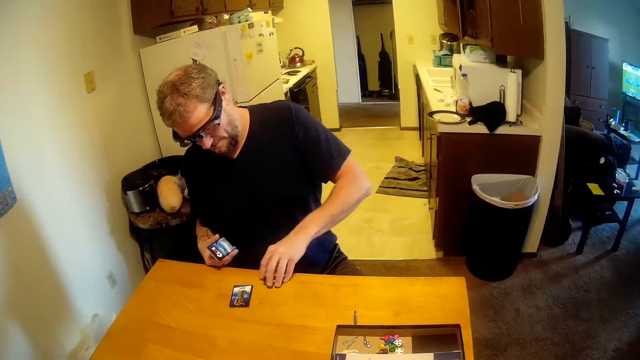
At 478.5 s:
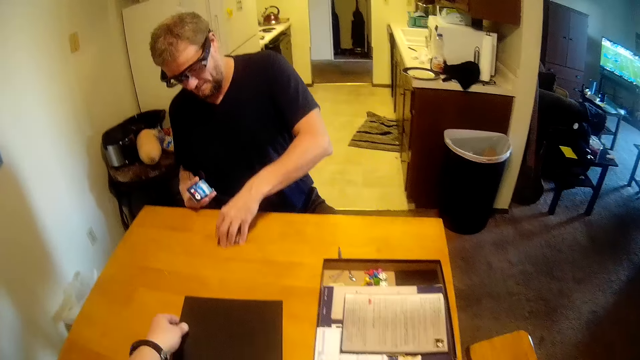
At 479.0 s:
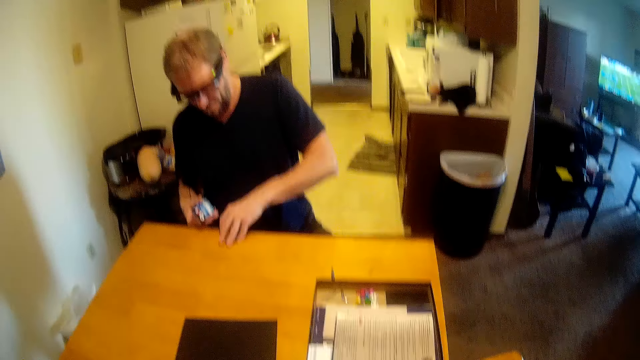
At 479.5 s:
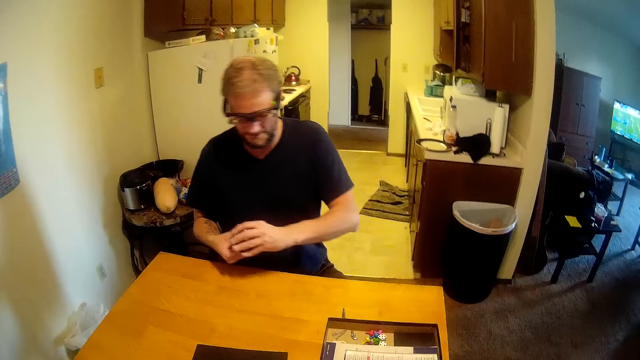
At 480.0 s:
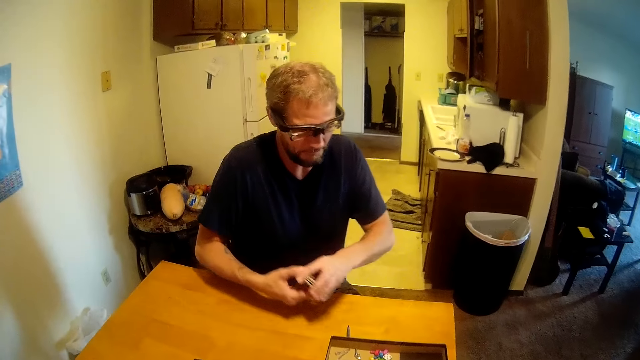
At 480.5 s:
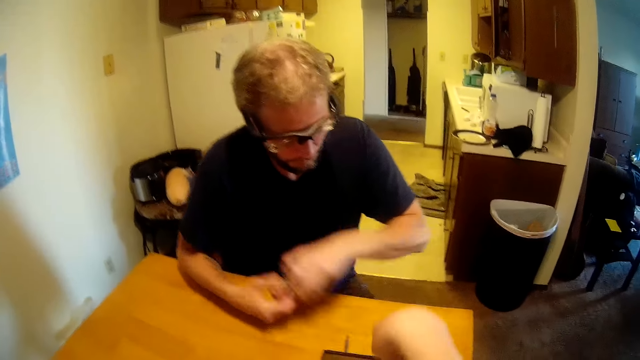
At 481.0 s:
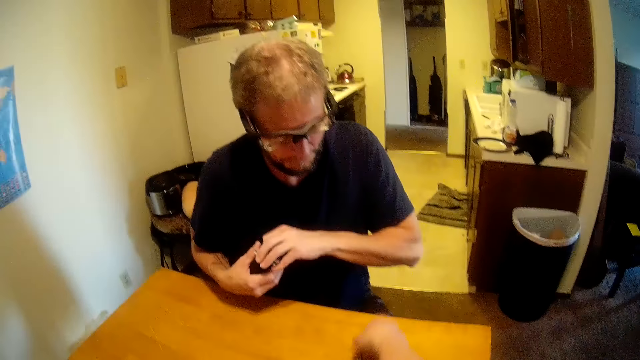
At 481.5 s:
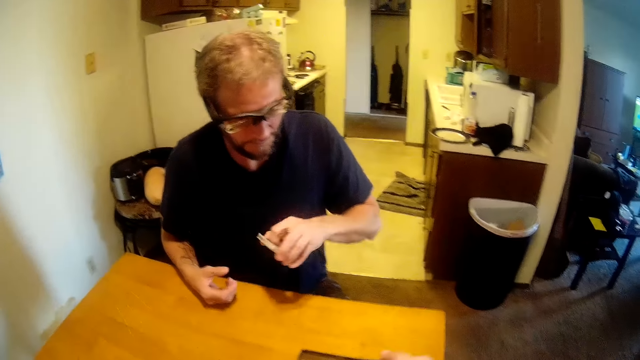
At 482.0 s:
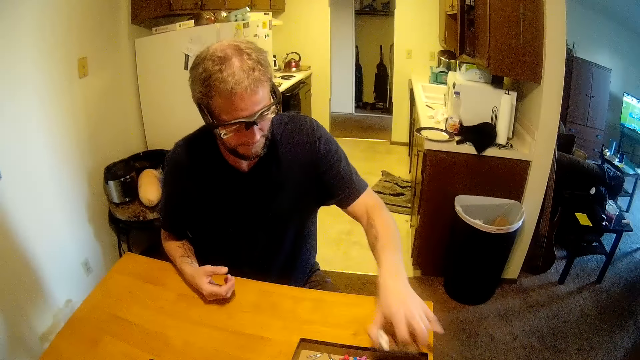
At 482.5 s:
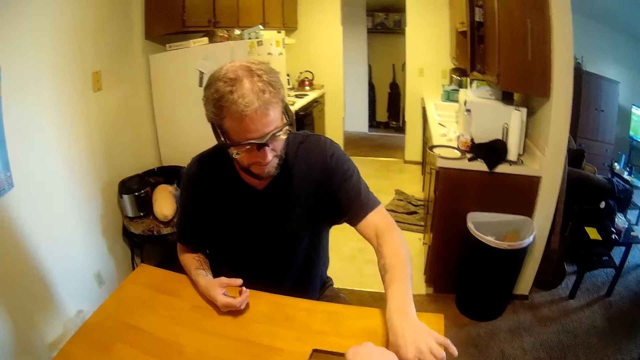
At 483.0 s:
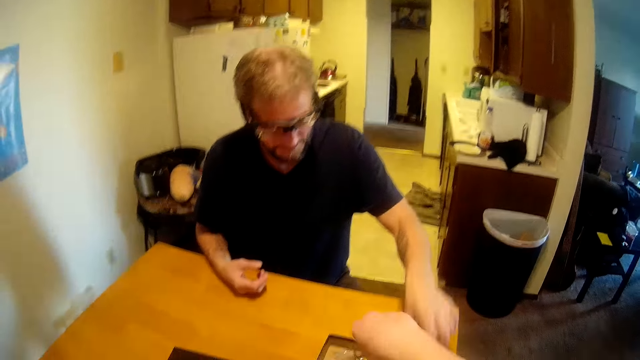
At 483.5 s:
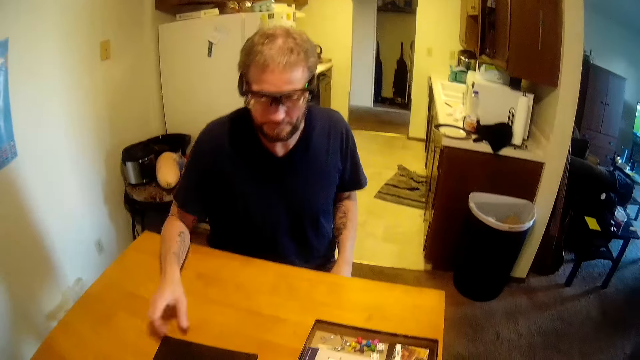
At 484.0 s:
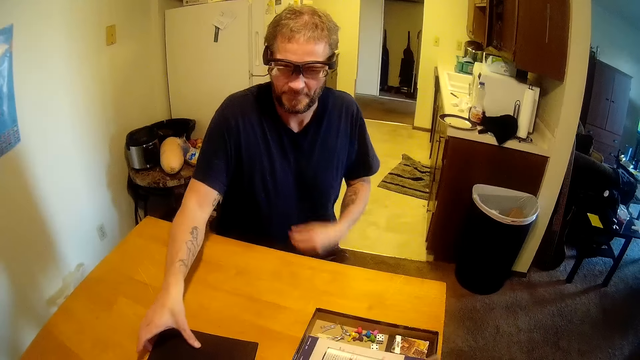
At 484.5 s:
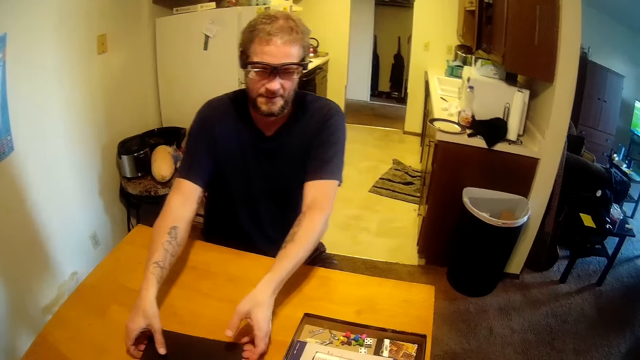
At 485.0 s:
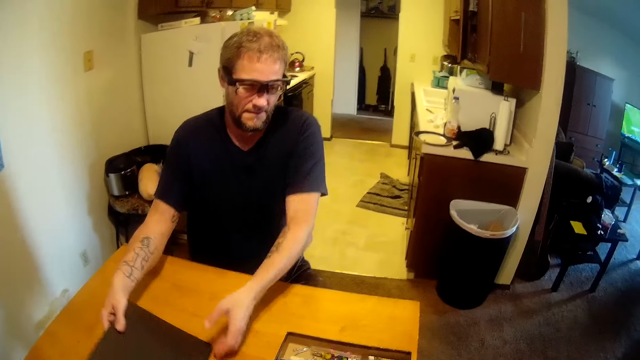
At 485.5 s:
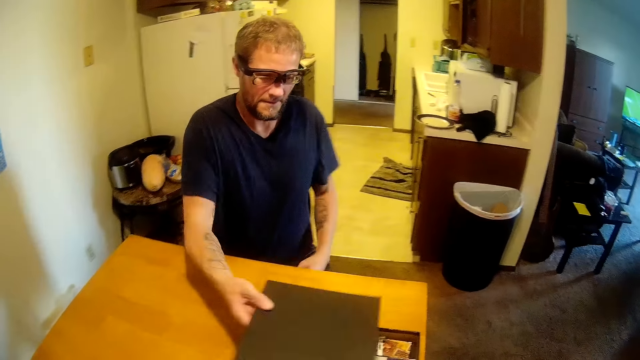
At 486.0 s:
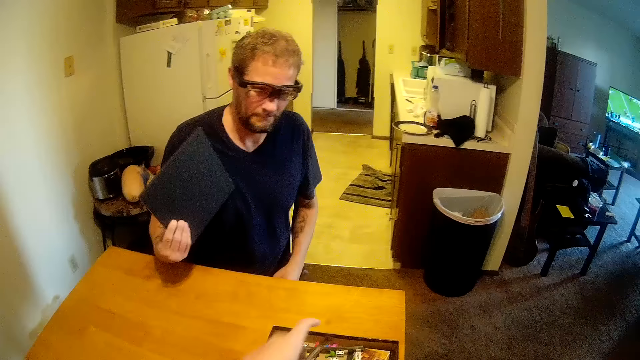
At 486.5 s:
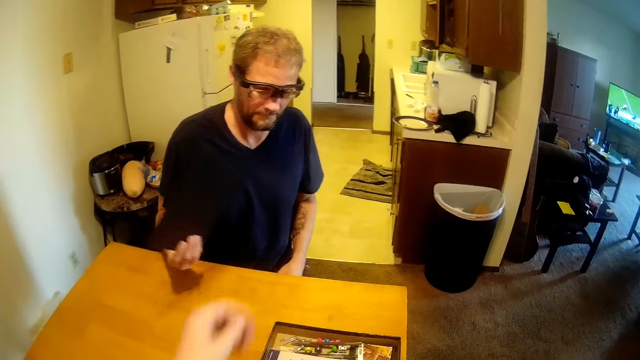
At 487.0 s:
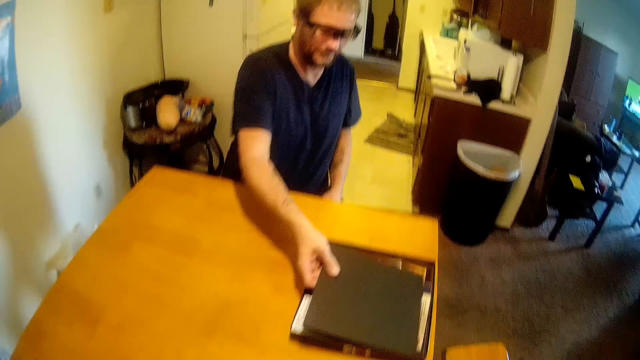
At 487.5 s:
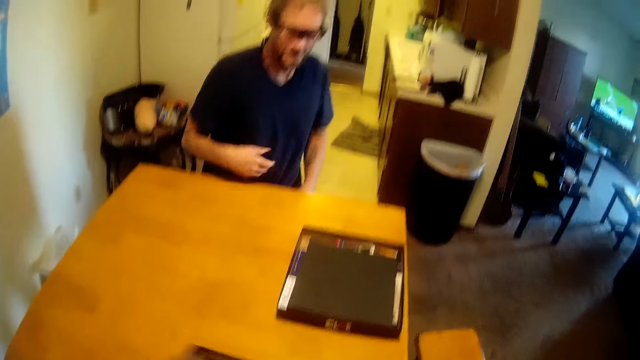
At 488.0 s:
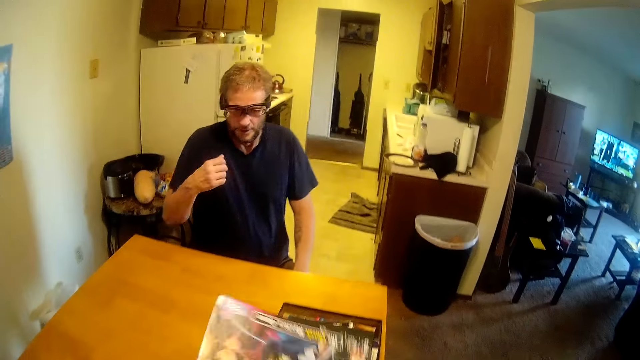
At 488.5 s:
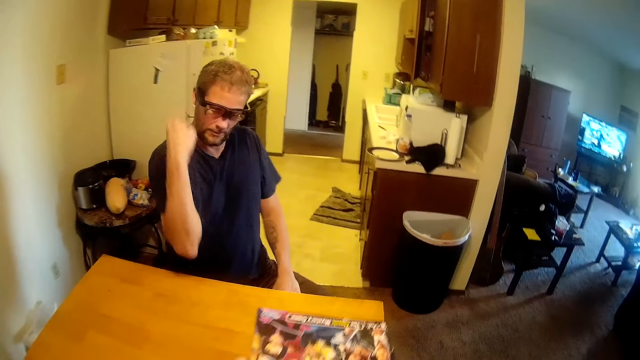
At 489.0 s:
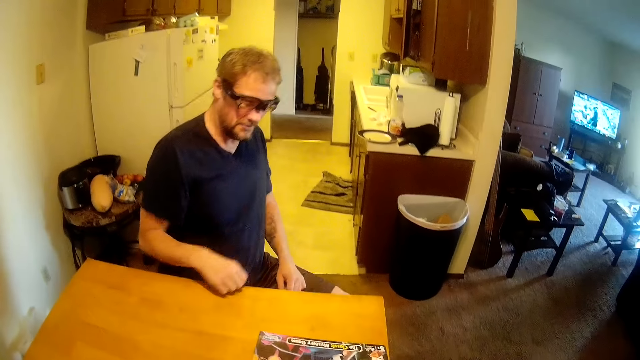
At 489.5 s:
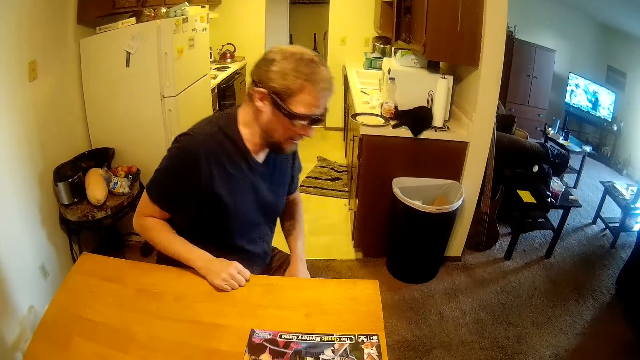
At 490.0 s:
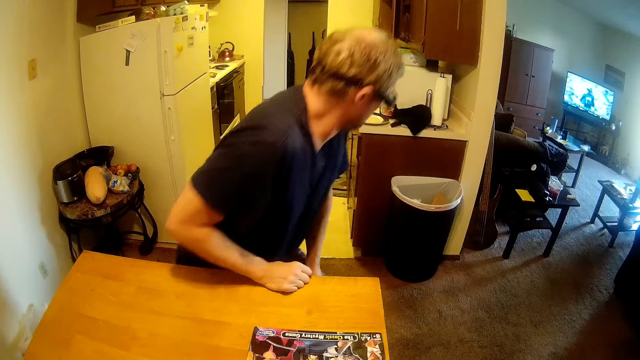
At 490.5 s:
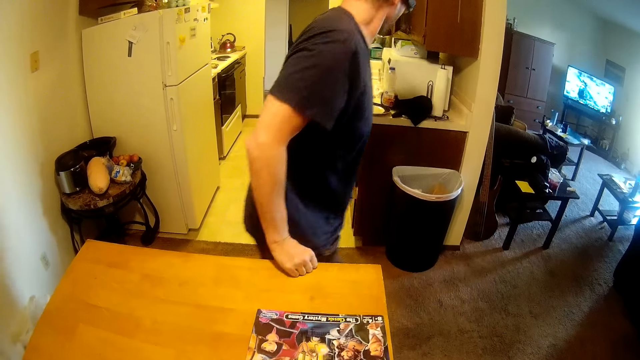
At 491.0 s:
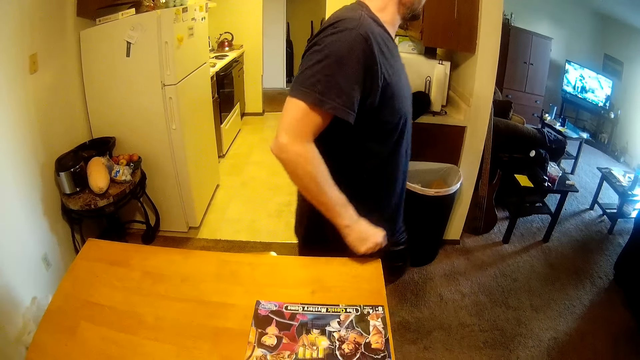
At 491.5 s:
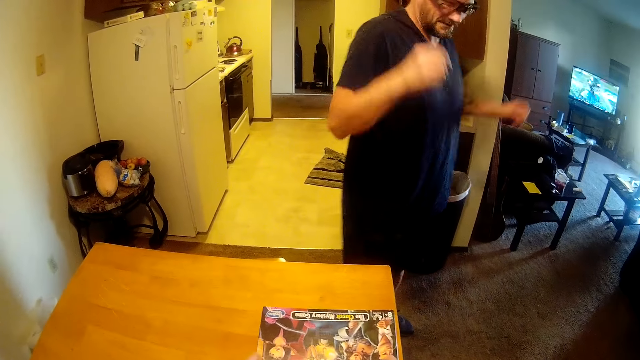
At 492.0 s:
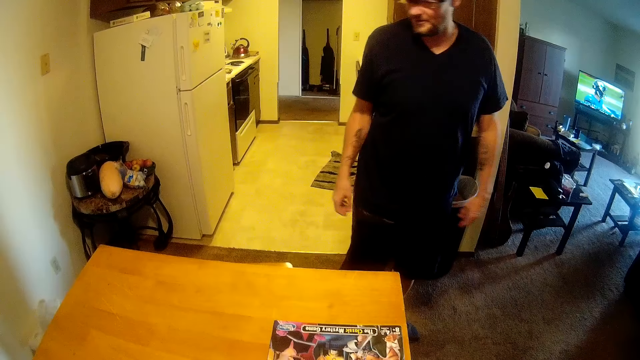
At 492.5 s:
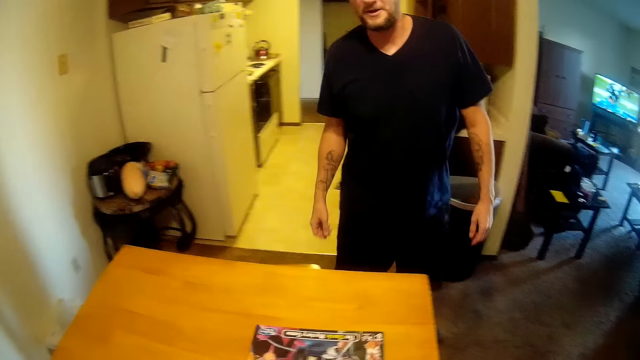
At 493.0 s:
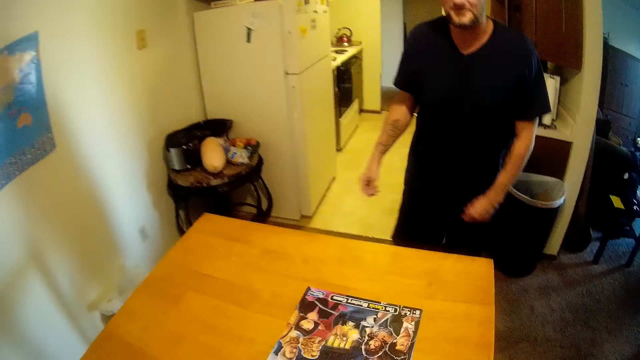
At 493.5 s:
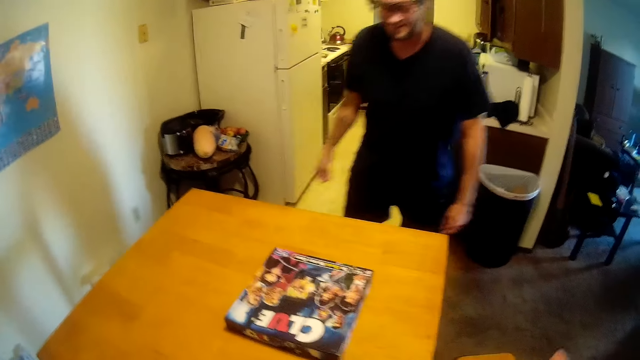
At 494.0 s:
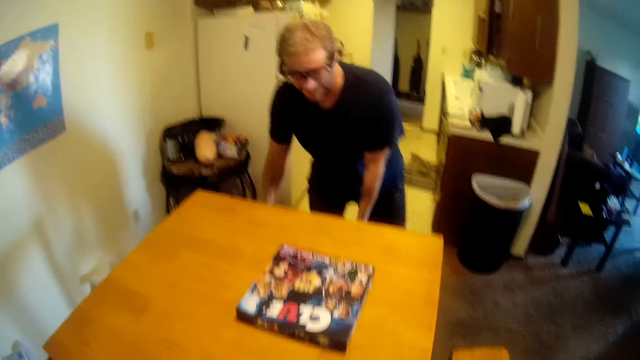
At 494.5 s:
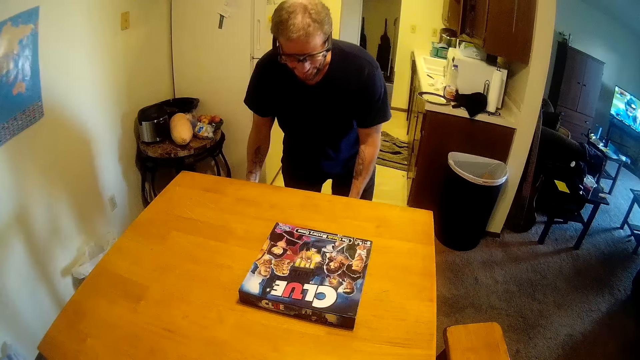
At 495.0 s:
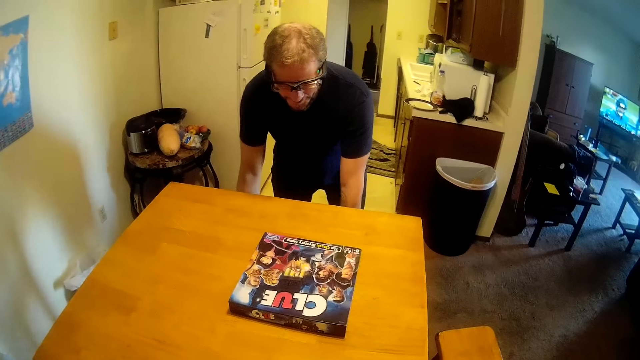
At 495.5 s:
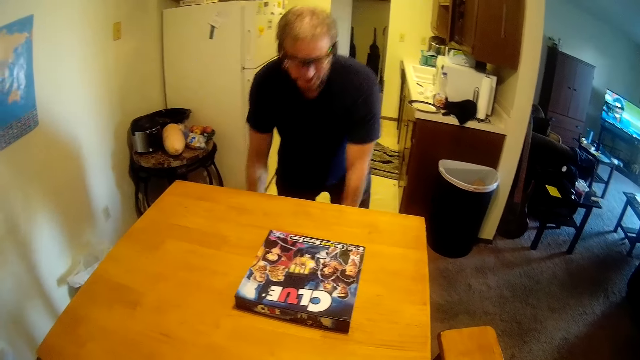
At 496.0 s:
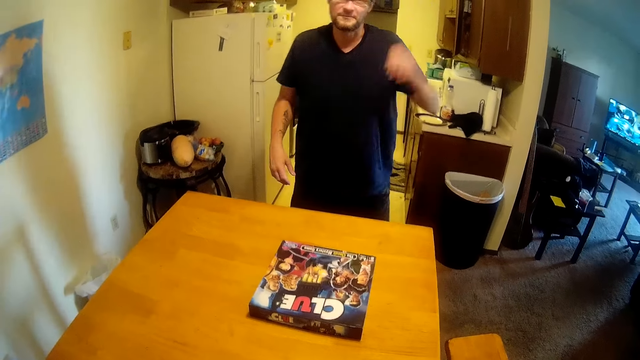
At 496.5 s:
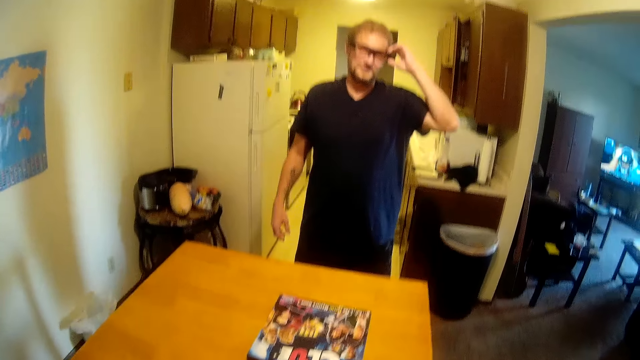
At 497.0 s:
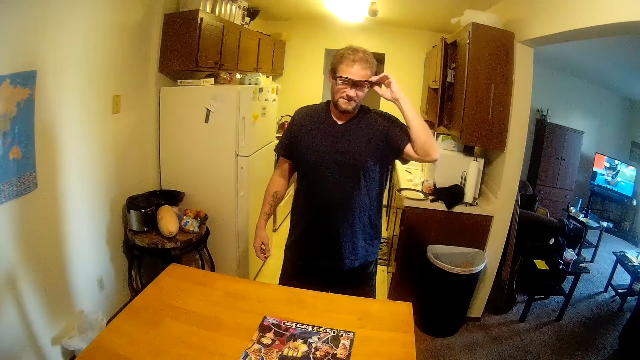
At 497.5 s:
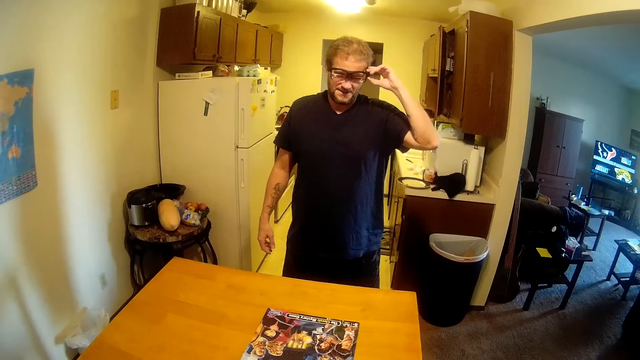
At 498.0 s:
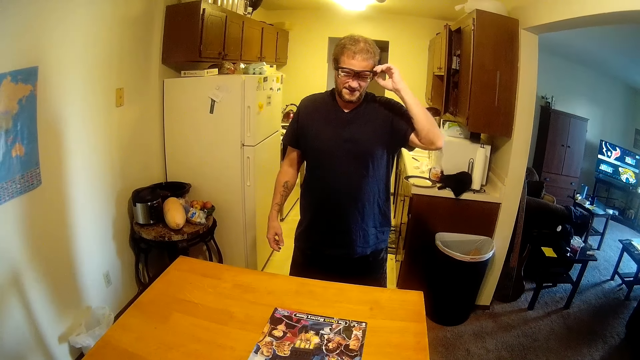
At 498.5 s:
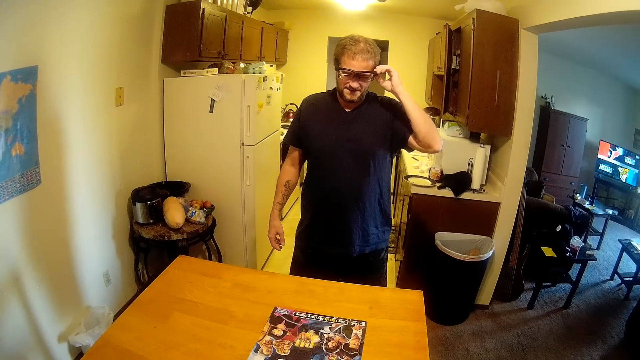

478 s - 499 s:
The man passes the game board cards to his right hand. The camera wearer picks the pen on the table with her right hand. The man places the game board cards in the box with his left hand. The man picks a black card on the table with his right hand. The camera wearer places the game board pins in the box with her left hand. The man places the black card in the game board box with his right hand. The camera wearer covers the game board box with the box lid. The man stands on his feet. The man adjusts his stool with both hands. The man touches his glasses with his left hand.
